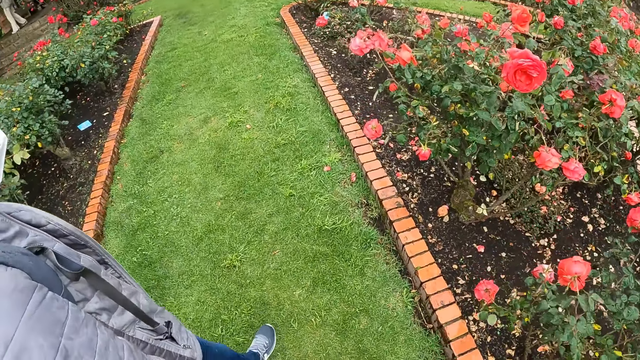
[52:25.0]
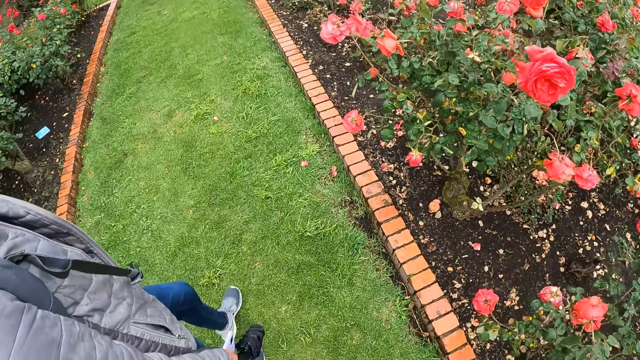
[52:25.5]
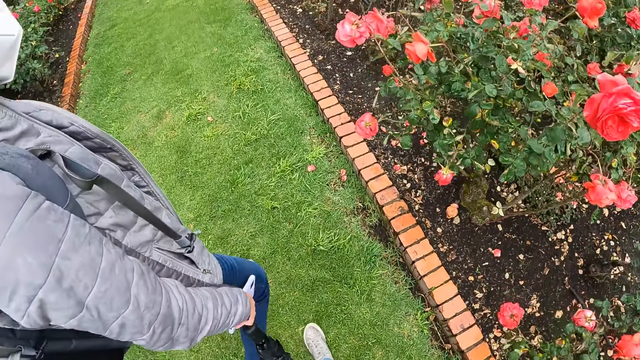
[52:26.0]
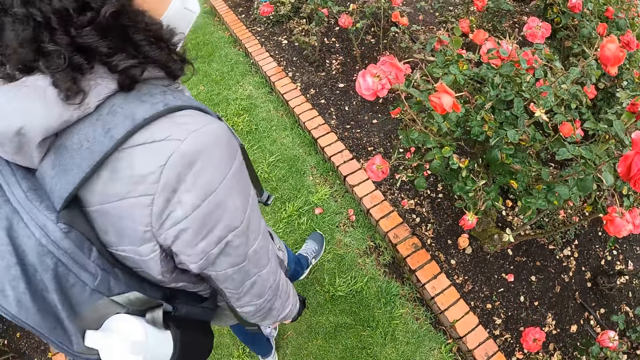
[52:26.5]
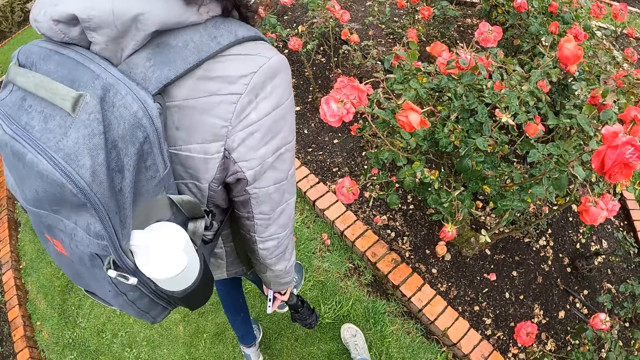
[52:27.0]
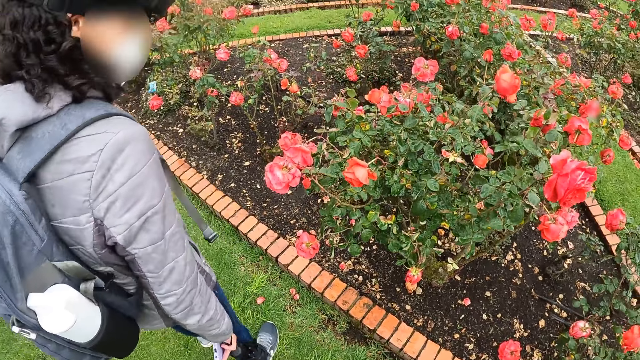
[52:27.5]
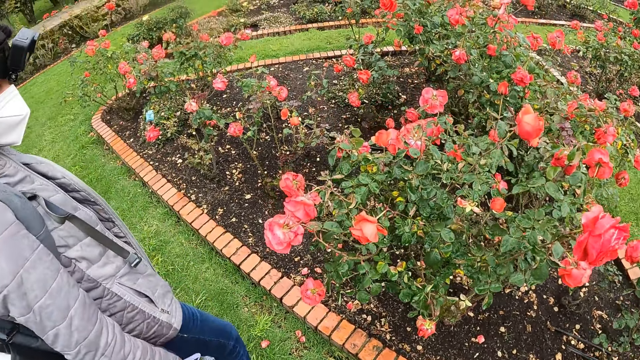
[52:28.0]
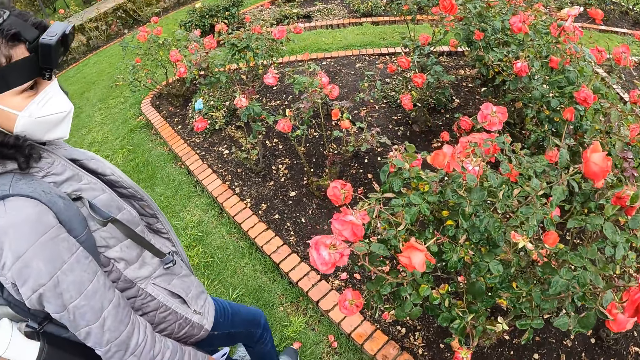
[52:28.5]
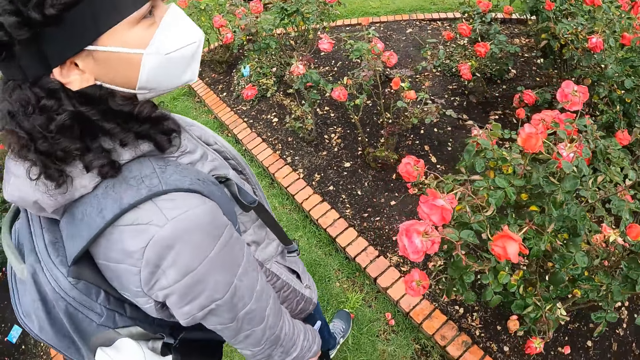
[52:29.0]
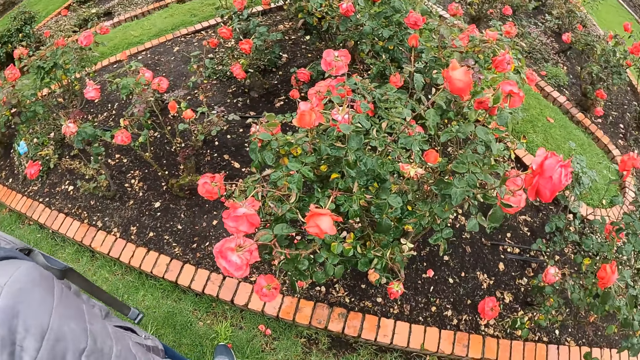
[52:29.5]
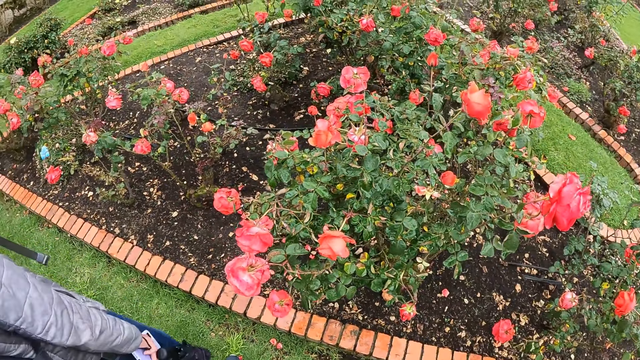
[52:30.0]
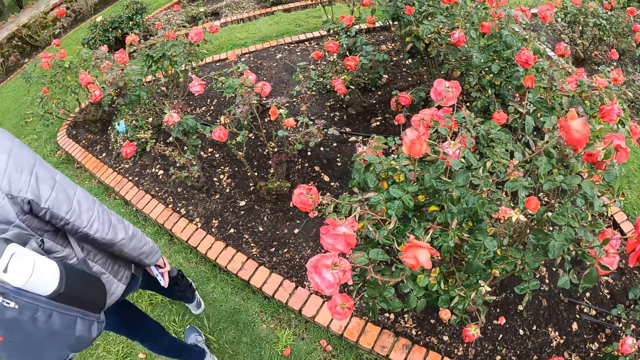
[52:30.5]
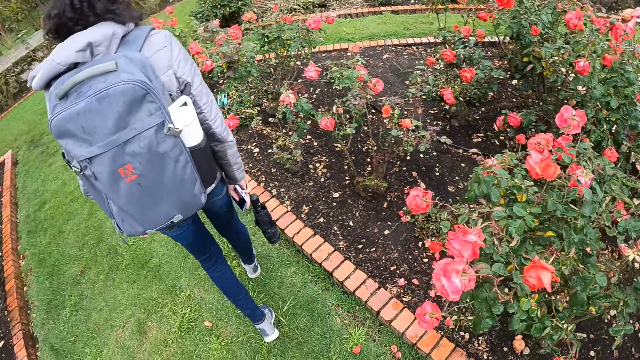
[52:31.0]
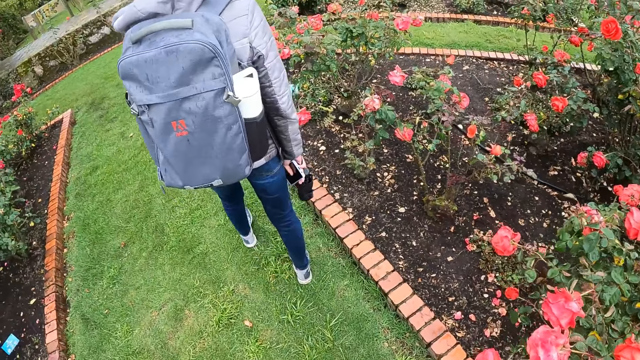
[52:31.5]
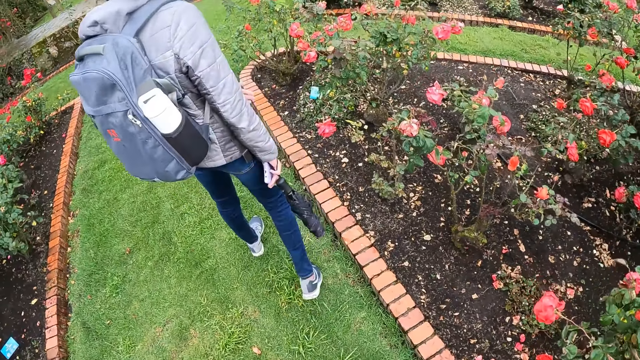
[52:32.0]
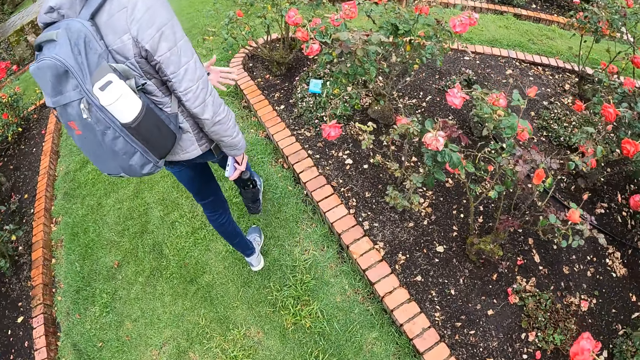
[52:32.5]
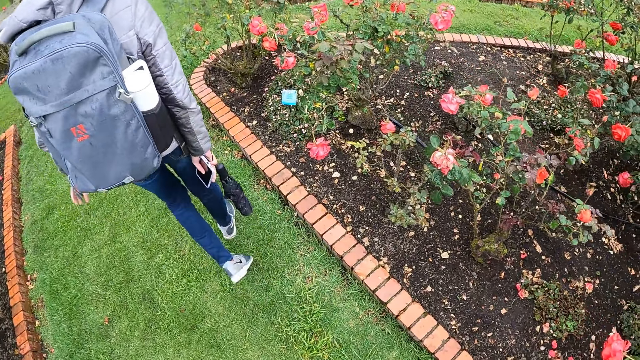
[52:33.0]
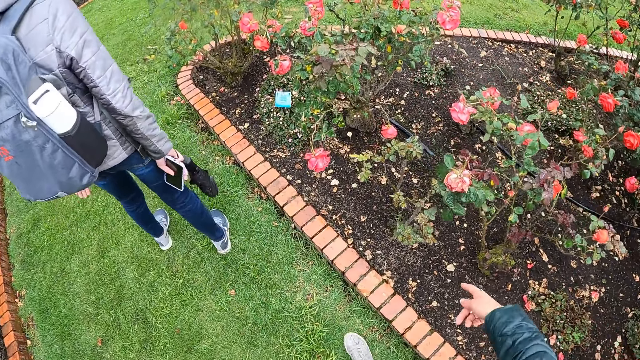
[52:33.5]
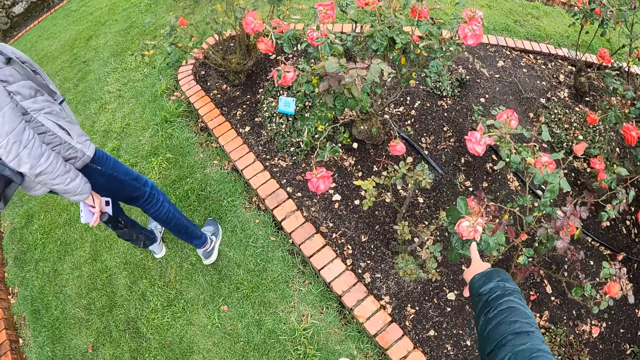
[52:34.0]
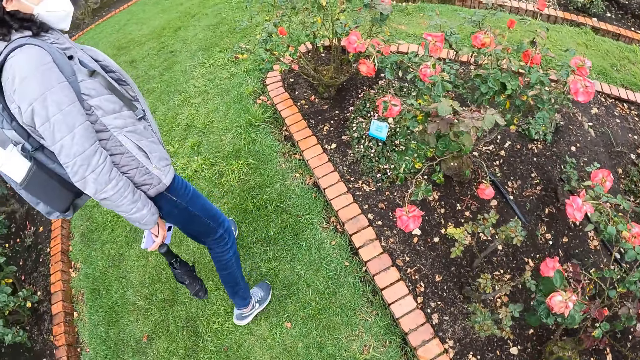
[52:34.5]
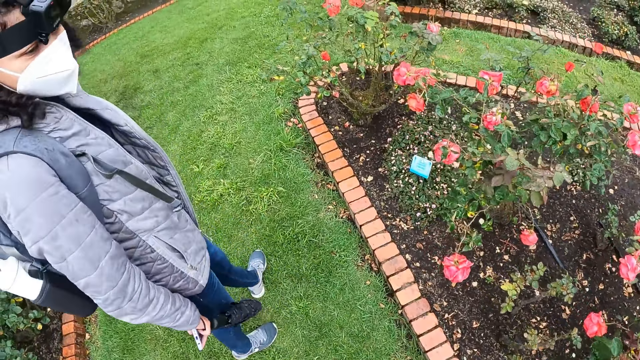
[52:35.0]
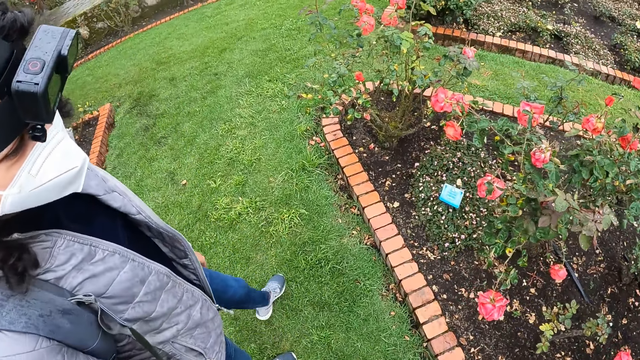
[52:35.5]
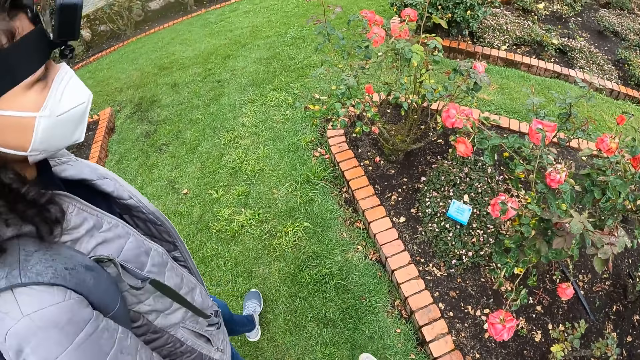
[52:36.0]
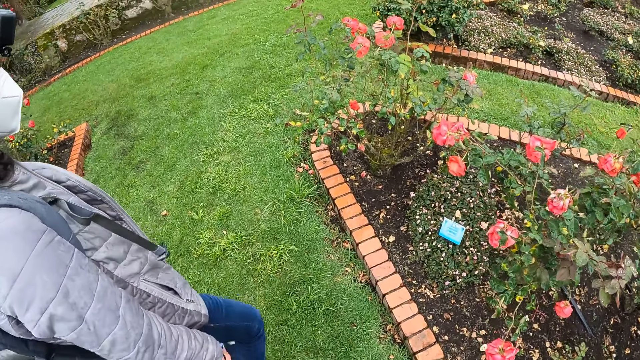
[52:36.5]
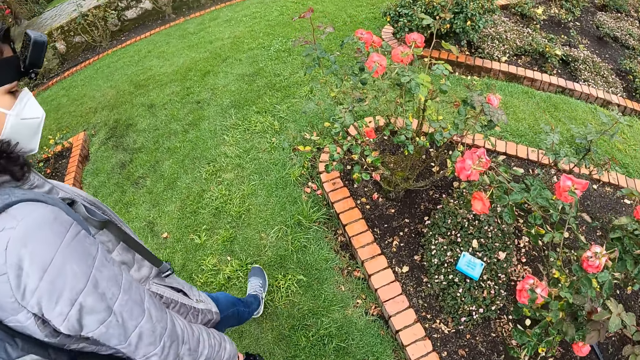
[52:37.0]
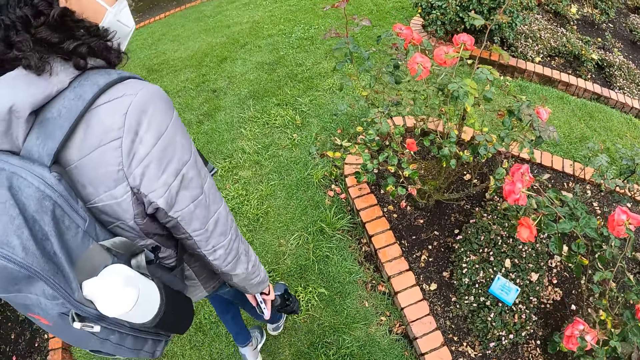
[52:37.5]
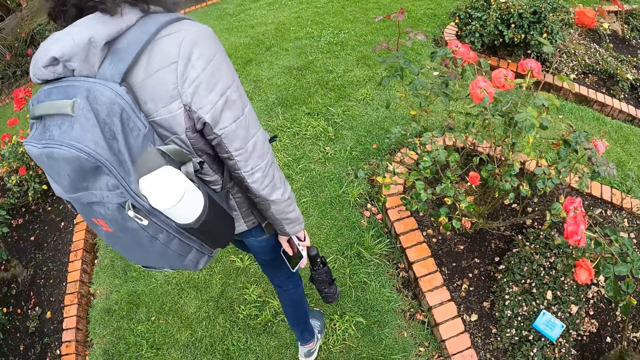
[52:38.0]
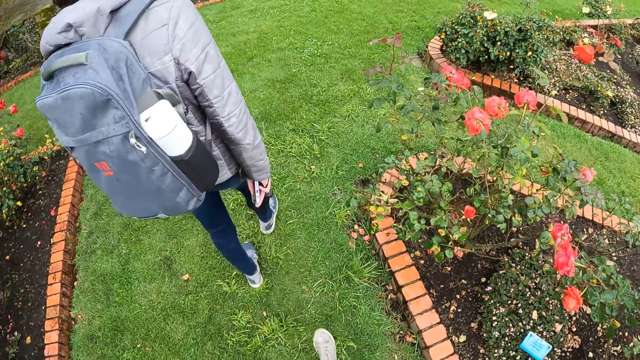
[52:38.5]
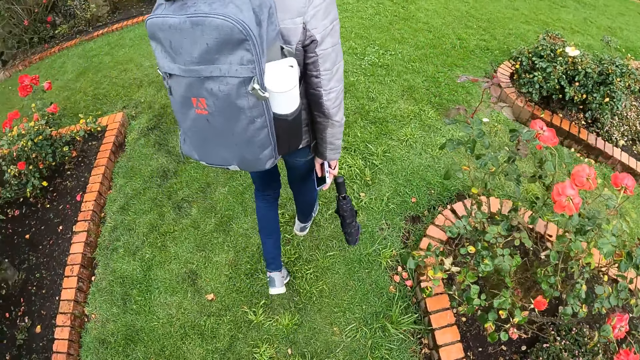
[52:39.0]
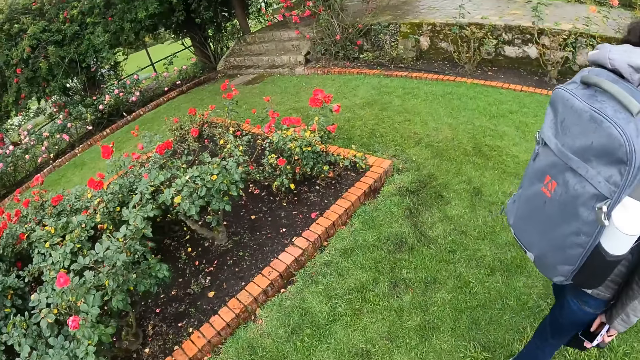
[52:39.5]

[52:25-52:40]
The woman moves a hand. The camera wearer touches a red flower with her right hand. She points at the flower with a finger. She looks at different plants with flowers in the garden with the woman.

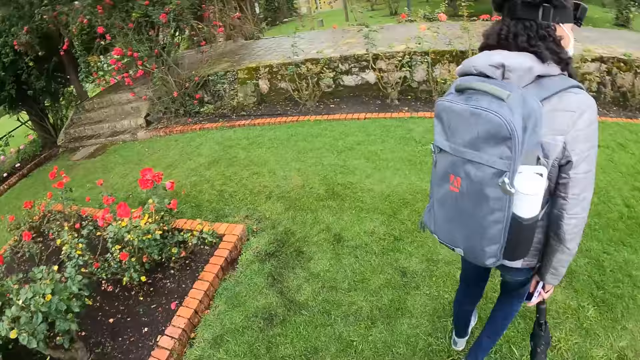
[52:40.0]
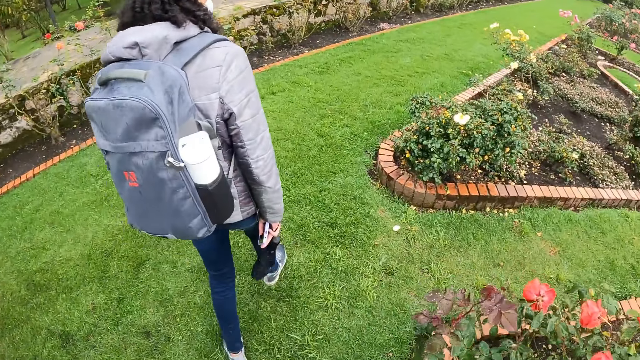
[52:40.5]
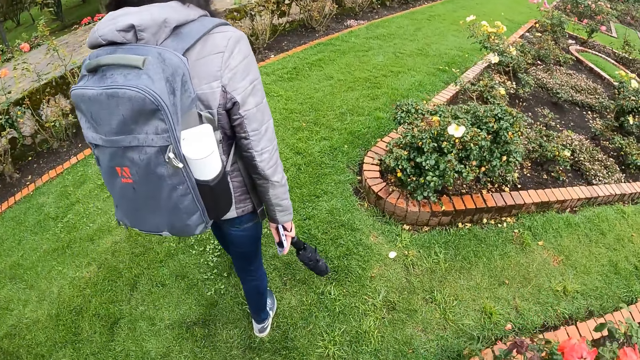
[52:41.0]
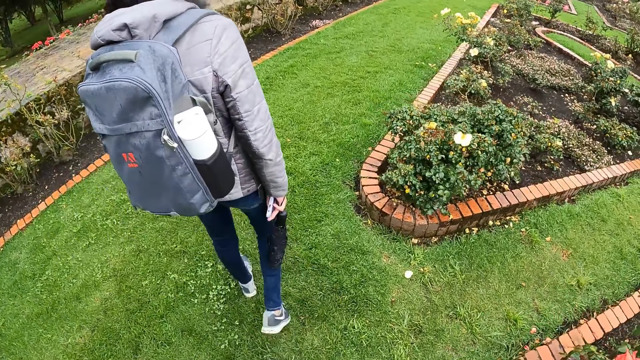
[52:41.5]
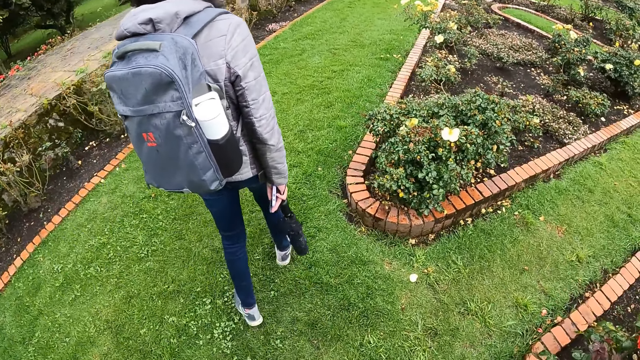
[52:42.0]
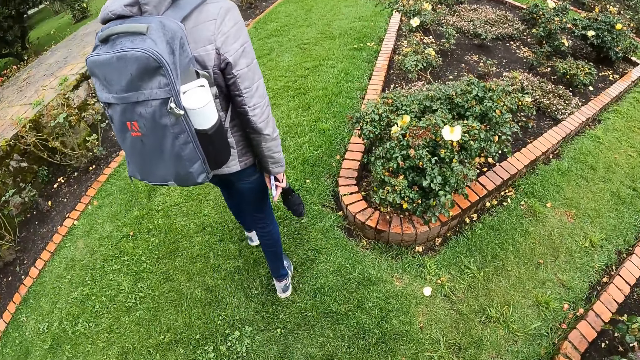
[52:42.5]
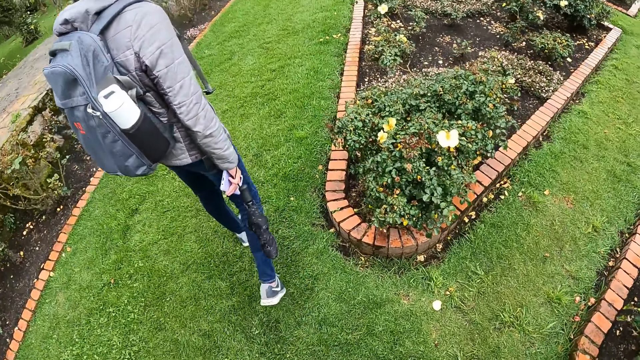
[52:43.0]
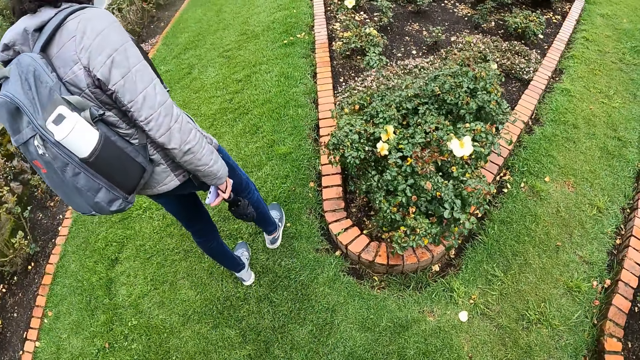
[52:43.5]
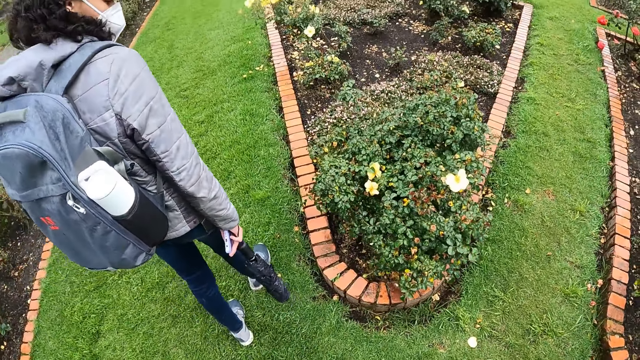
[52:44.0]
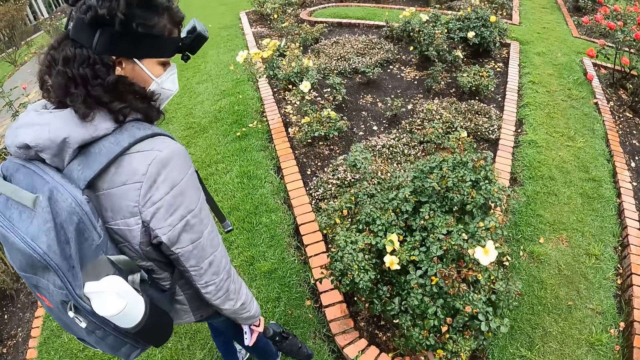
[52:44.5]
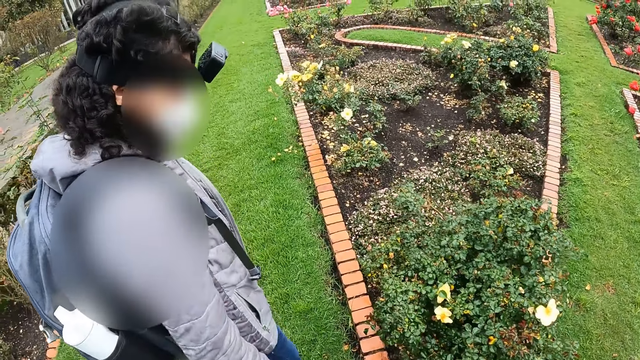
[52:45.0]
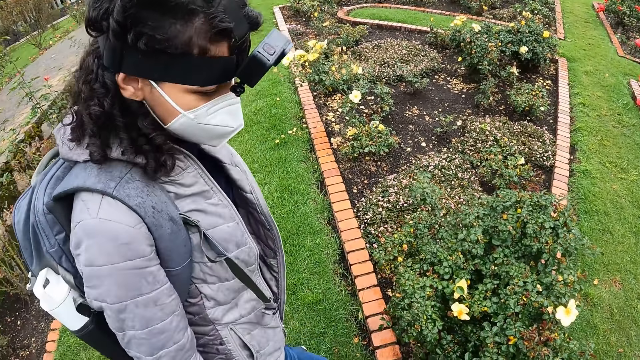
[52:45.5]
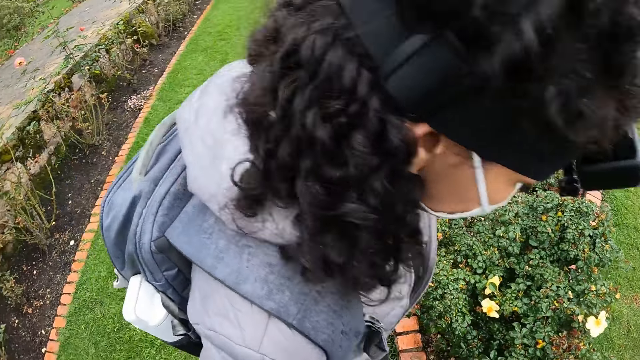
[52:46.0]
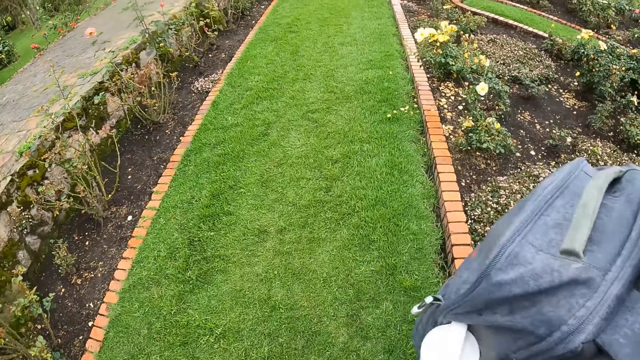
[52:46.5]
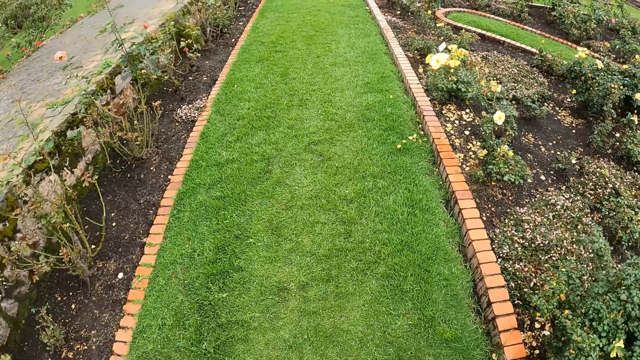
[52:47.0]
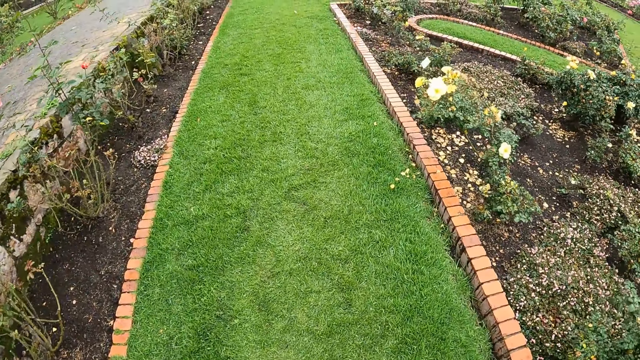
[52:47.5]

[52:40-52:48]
A woman walks in front of the camera wearer.
